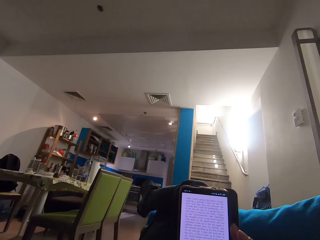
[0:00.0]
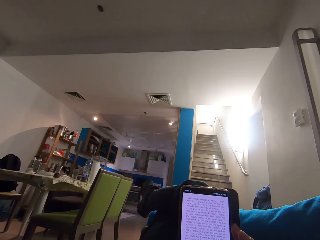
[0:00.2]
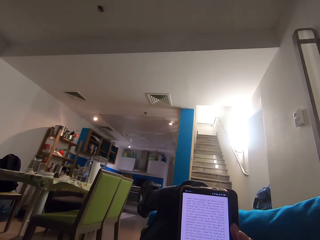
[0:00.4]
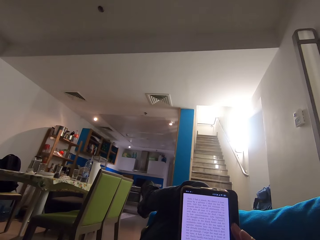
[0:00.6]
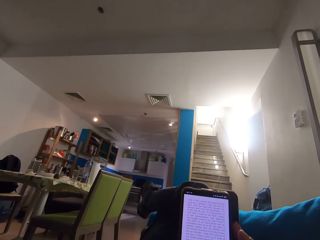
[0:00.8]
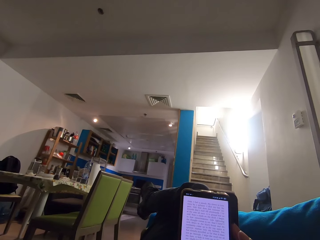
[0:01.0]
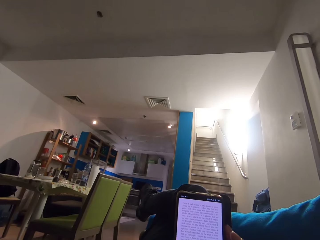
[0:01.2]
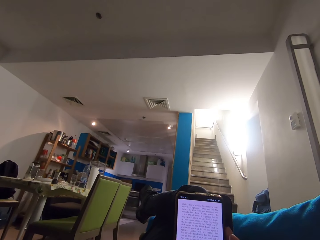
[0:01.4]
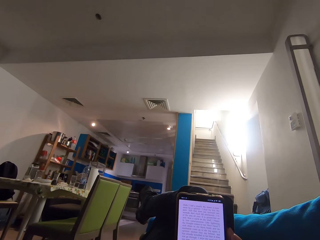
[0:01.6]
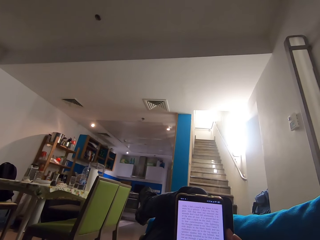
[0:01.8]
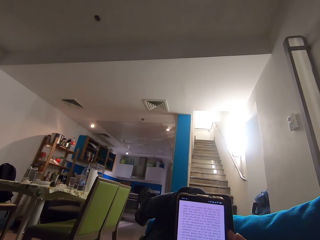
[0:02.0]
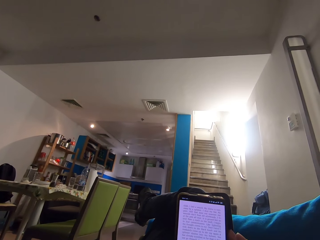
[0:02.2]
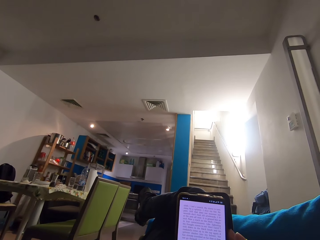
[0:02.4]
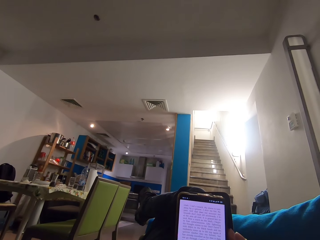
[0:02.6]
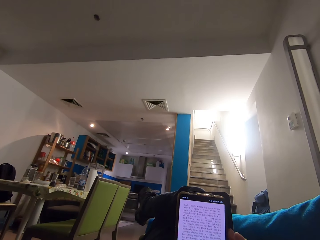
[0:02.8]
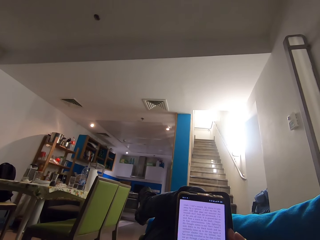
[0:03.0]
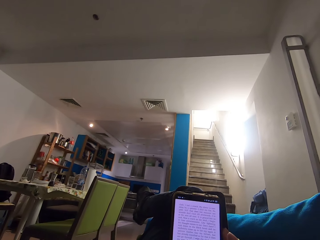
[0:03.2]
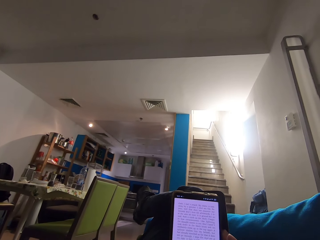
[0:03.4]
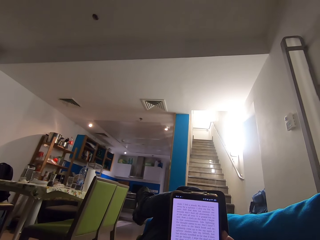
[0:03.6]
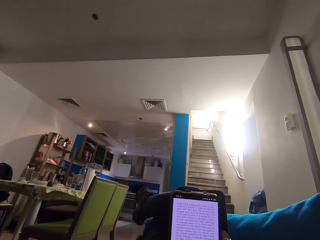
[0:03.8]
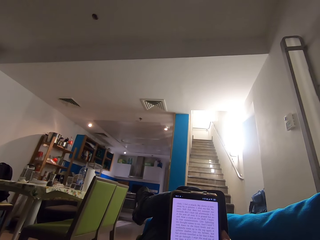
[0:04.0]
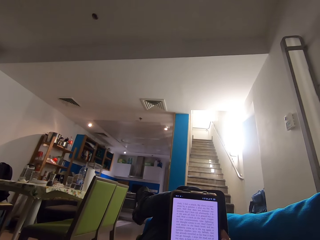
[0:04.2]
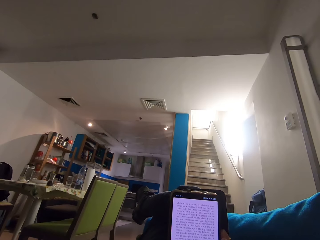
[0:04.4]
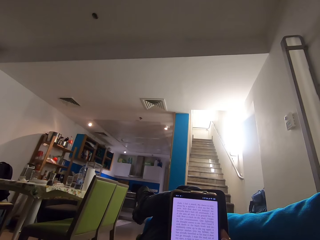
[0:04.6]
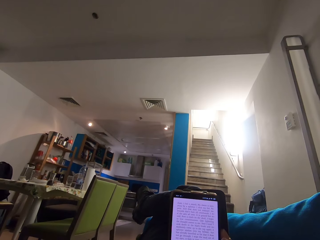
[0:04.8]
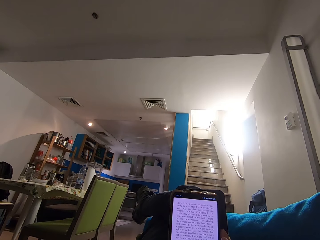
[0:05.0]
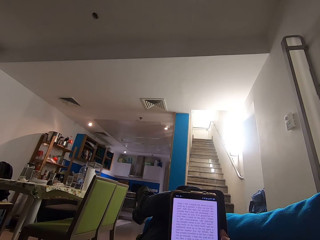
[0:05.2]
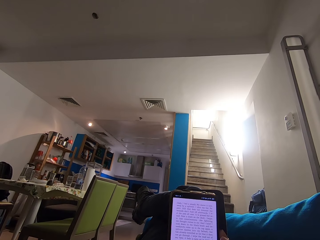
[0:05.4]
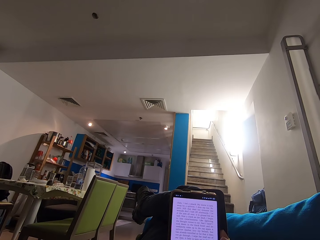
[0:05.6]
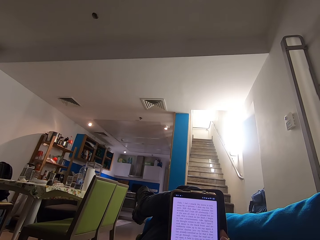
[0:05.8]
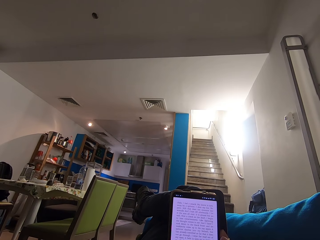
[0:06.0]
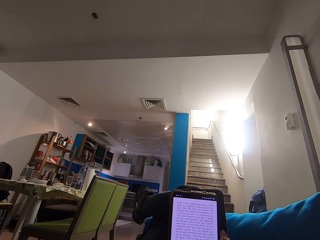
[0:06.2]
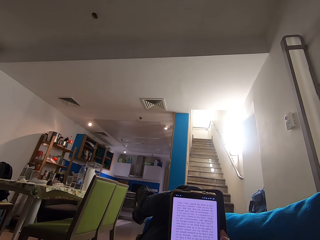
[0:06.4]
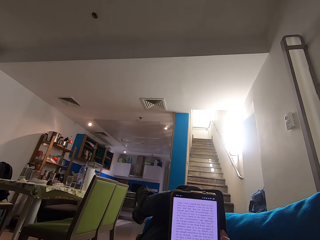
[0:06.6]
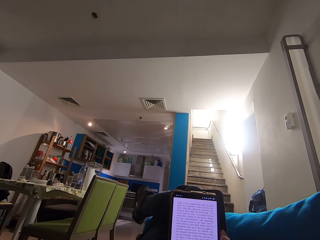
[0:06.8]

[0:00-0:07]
The camera wearer reads on the phone.

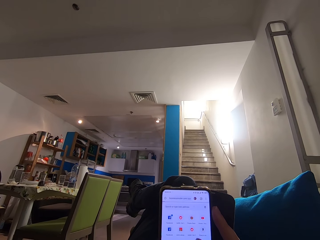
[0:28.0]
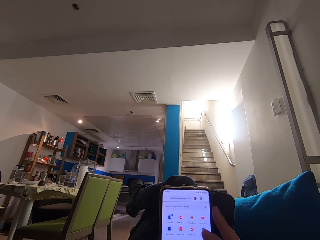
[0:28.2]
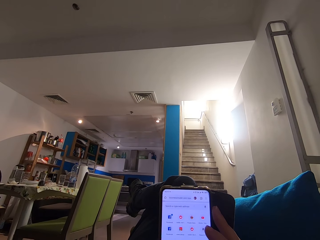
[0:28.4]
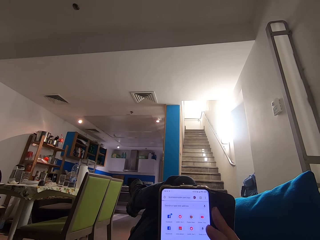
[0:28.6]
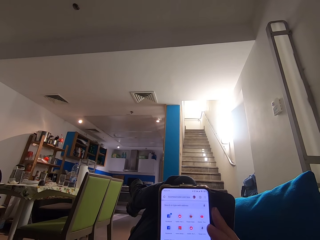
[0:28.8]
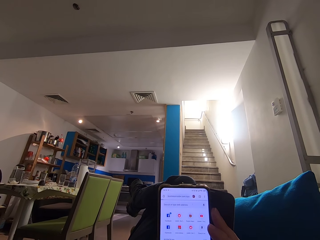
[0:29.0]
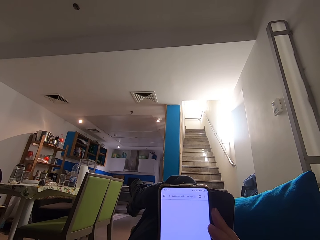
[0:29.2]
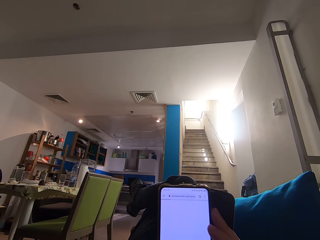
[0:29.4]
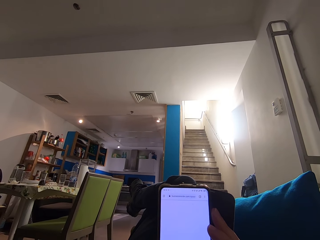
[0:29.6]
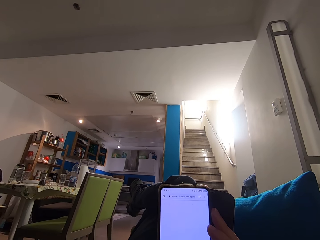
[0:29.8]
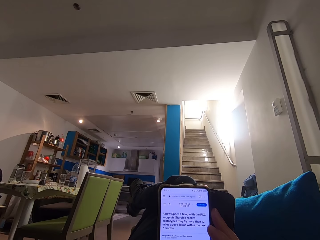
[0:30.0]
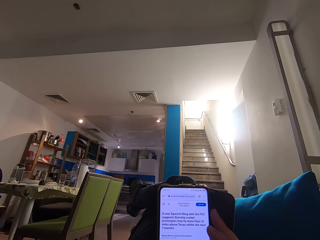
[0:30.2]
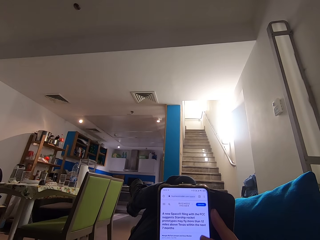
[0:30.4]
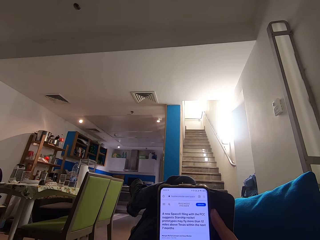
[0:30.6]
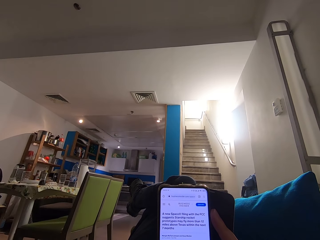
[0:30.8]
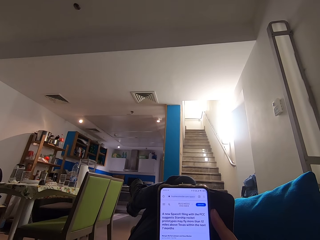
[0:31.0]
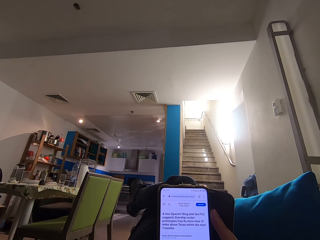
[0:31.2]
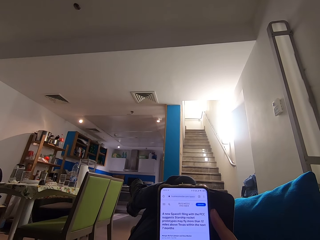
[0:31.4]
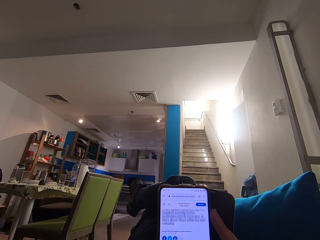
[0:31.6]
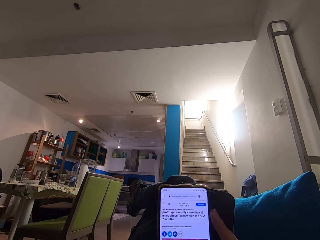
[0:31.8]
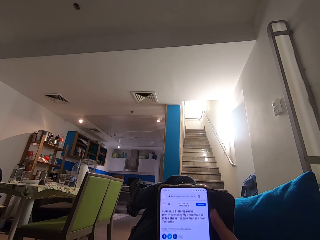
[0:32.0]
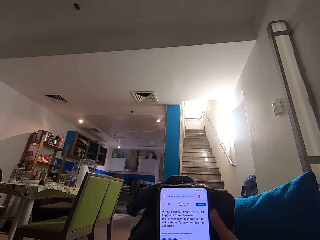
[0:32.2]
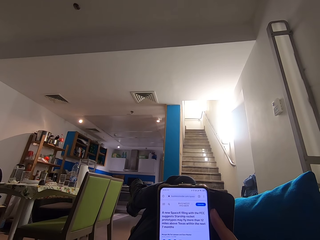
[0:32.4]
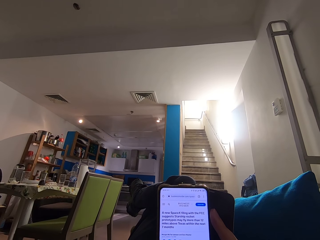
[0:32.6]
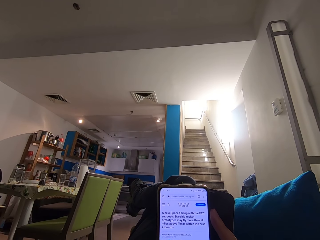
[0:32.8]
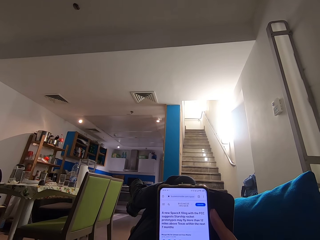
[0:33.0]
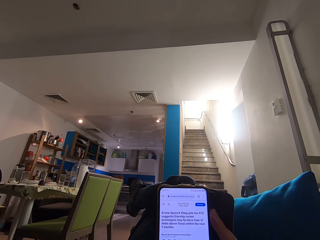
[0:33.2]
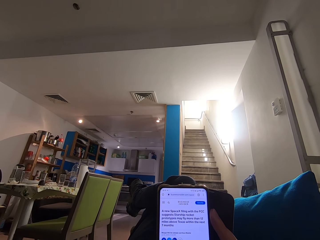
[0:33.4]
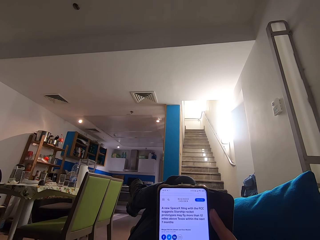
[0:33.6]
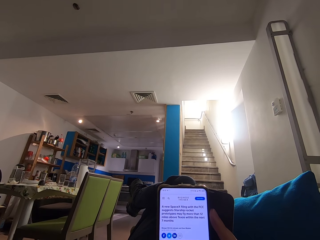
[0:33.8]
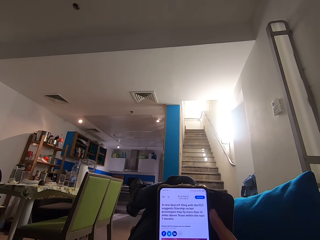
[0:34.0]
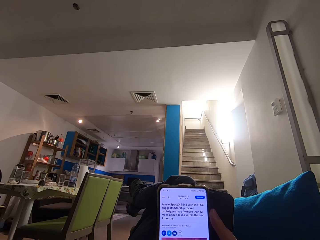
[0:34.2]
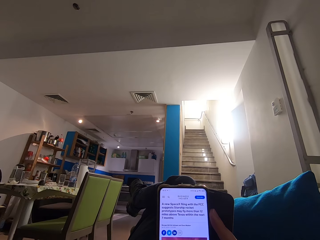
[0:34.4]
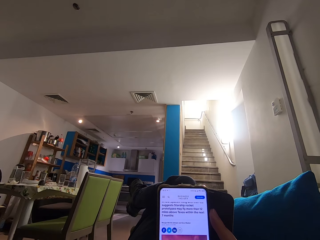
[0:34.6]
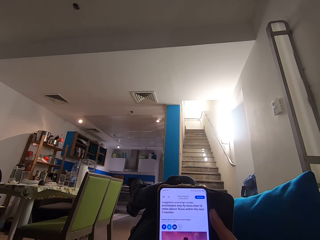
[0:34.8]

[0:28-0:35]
The camera wearer uses his phone.

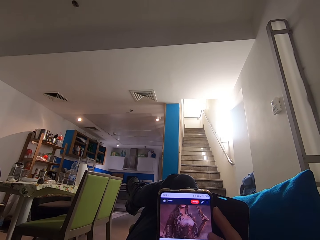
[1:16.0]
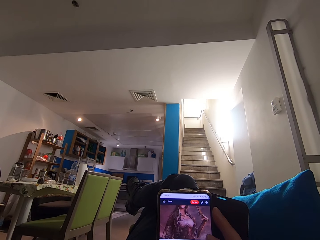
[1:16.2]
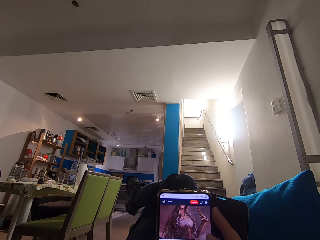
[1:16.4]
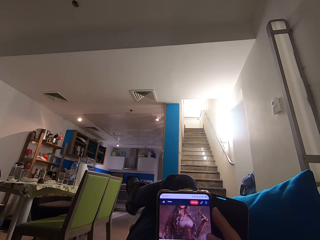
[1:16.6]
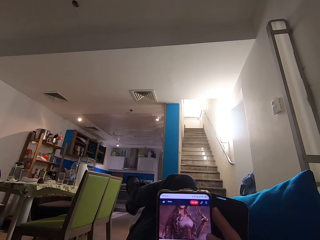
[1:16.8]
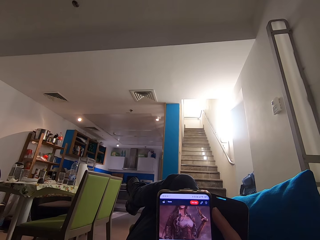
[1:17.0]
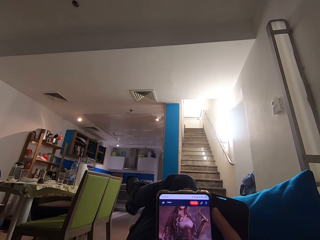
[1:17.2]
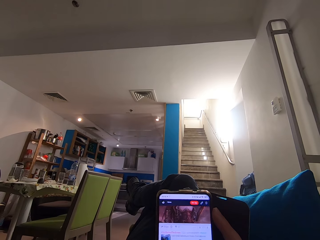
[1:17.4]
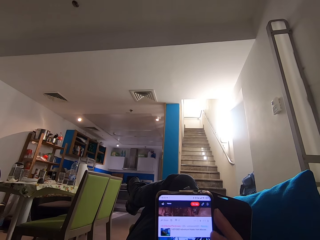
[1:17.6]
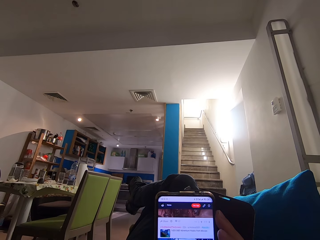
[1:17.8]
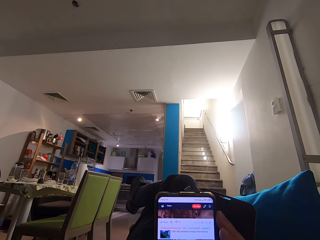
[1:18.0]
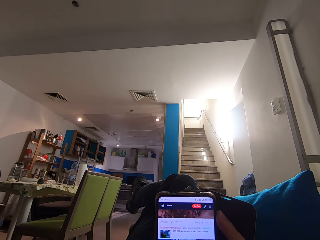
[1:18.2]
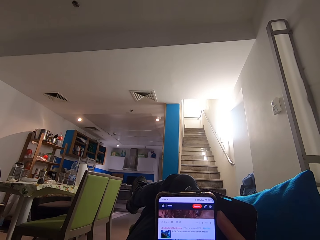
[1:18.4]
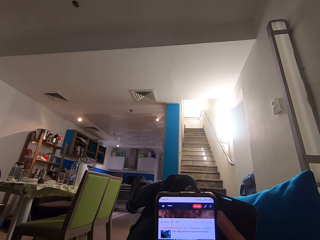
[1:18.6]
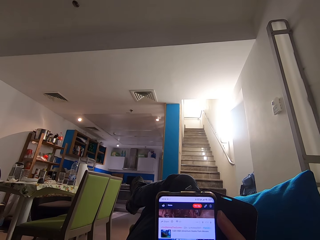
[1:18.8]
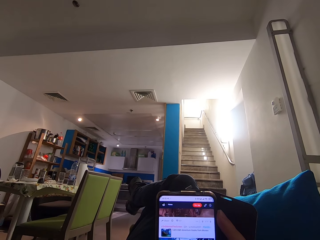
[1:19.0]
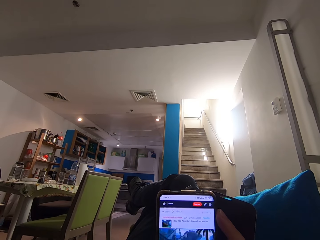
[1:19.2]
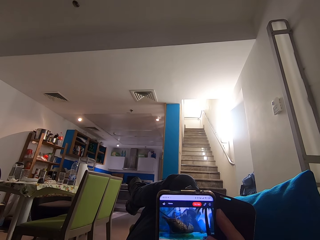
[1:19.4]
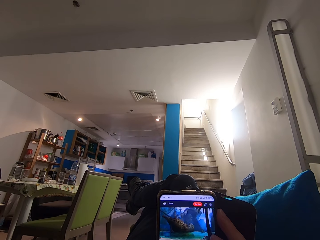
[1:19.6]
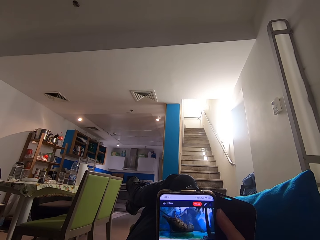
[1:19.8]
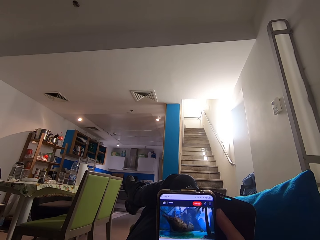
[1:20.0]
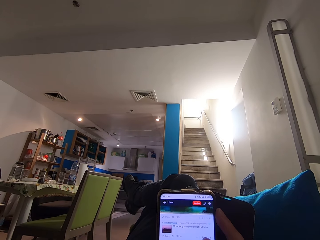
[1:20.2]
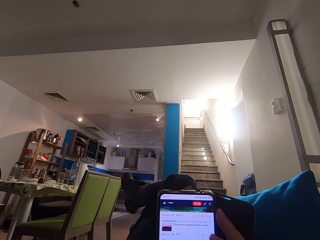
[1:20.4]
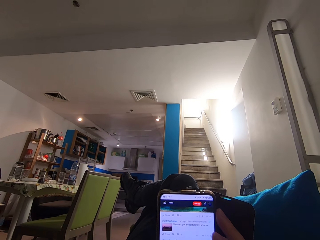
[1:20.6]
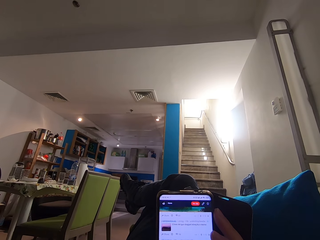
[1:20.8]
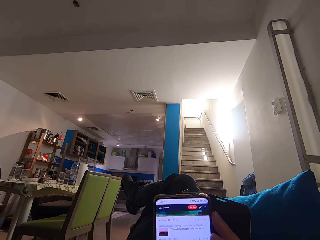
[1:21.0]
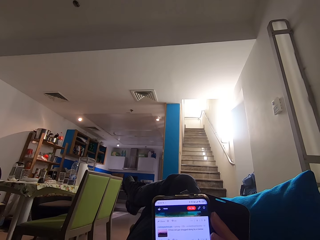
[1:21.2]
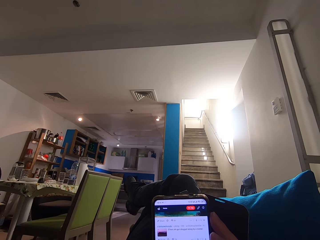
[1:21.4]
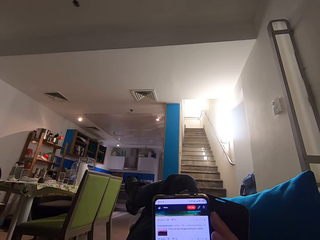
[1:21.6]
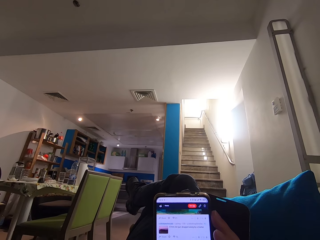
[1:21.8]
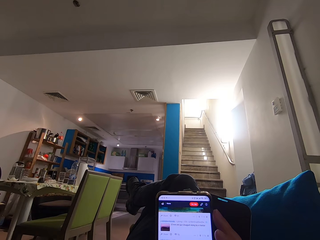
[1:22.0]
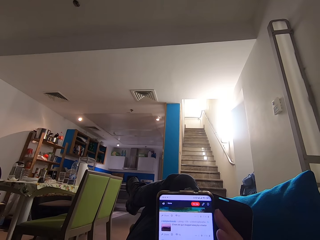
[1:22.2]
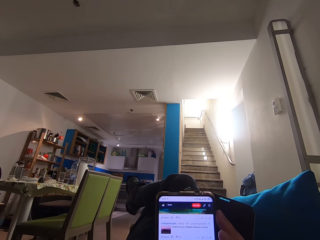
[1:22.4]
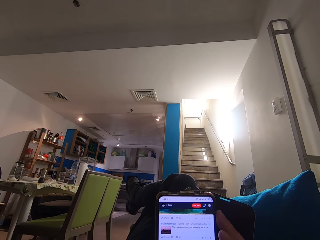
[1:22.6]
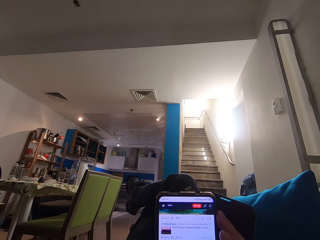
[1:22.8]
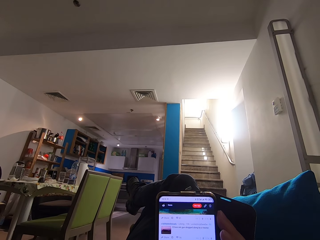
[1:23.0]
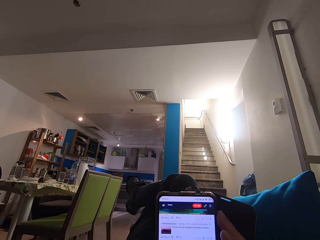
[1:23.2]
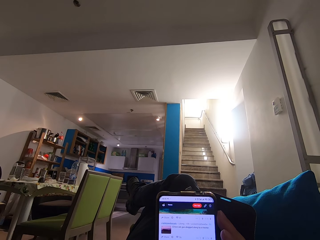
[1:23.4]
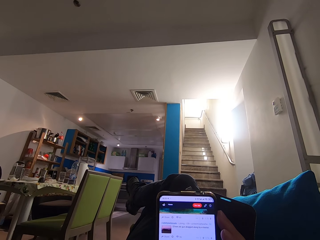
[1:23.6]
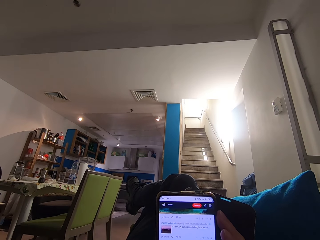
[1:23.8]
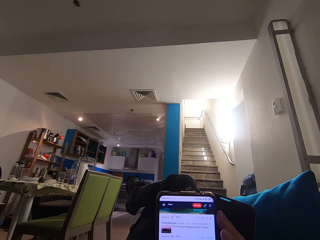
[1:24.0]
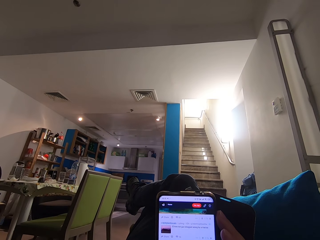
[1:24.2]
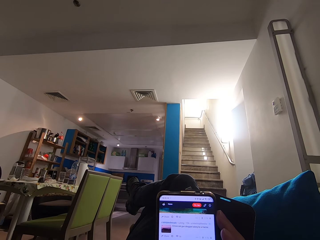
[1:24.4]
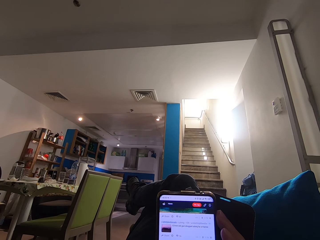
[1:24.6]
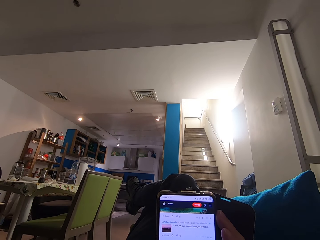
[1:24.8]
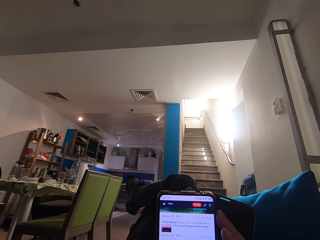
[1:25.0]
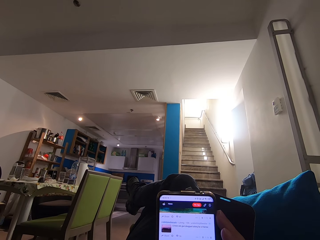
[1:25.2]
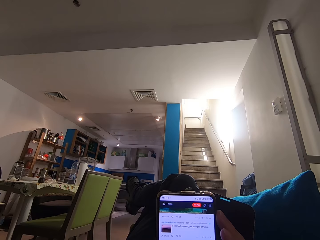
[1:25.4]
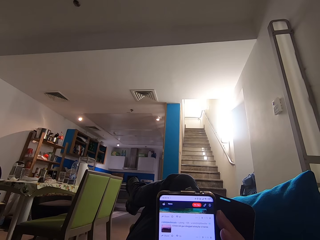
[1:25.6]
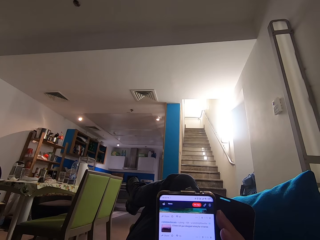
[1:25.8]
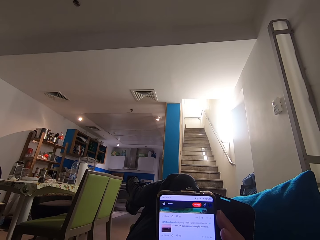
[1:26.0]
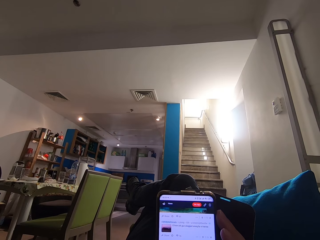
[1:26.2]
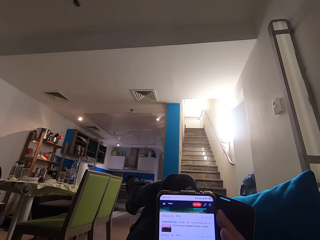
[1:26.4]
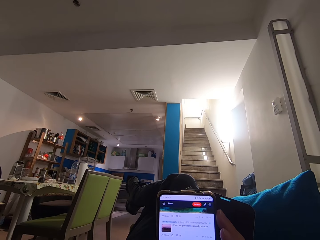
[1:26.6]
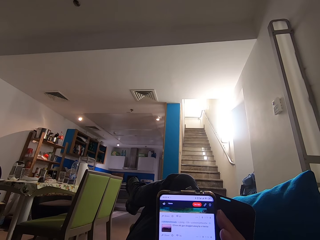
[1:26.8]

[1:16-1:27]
The camera wearer moves his foot. He stops moving his foot.
